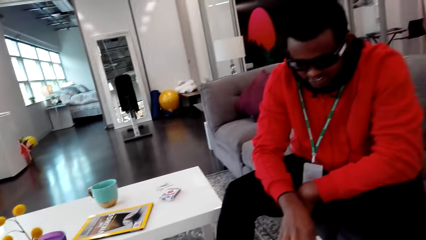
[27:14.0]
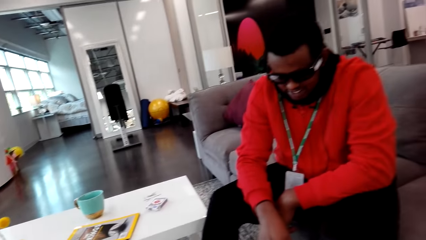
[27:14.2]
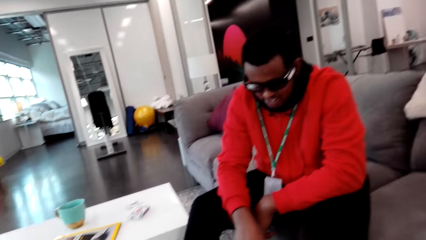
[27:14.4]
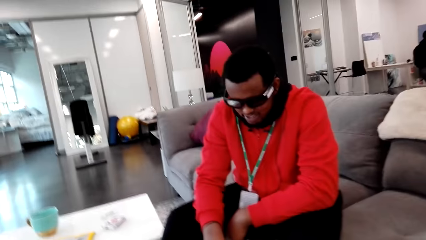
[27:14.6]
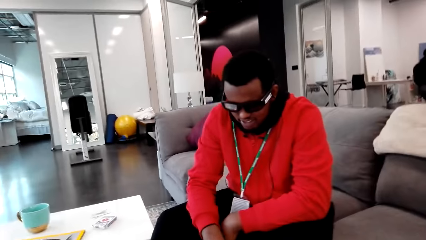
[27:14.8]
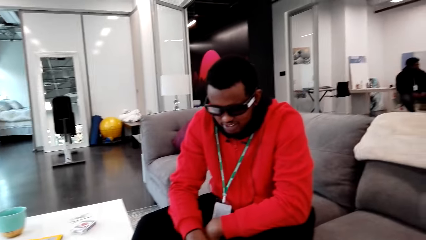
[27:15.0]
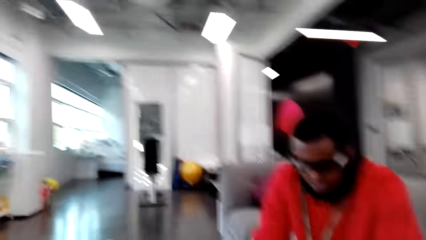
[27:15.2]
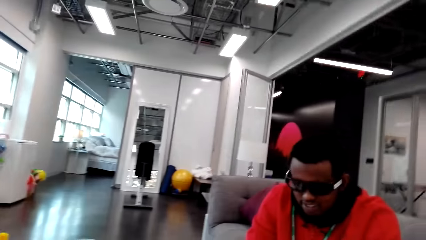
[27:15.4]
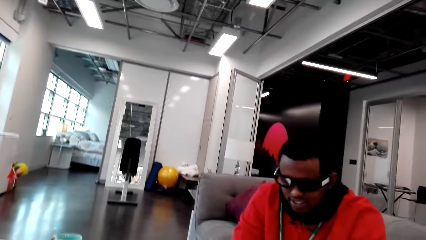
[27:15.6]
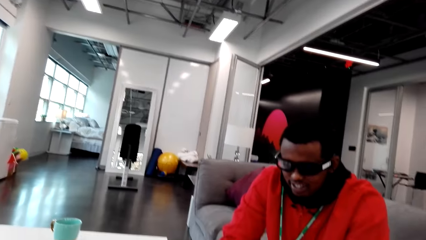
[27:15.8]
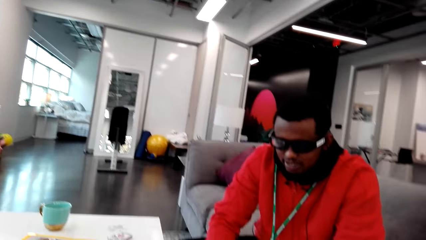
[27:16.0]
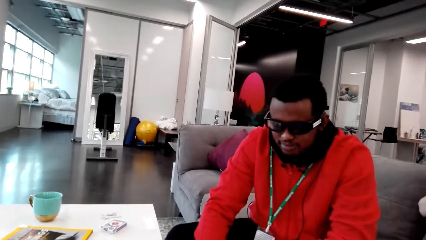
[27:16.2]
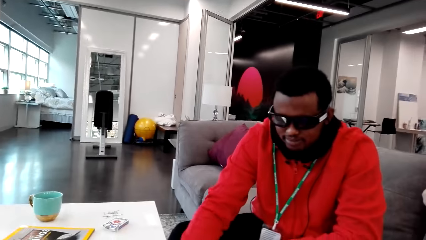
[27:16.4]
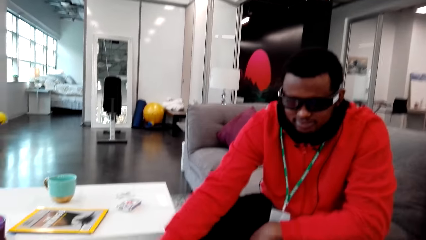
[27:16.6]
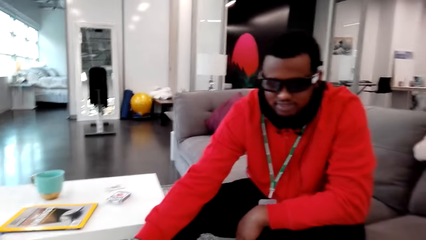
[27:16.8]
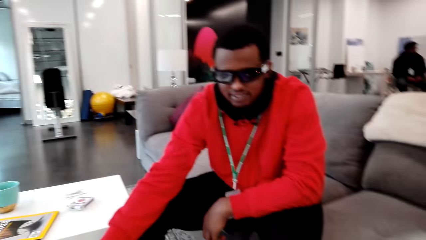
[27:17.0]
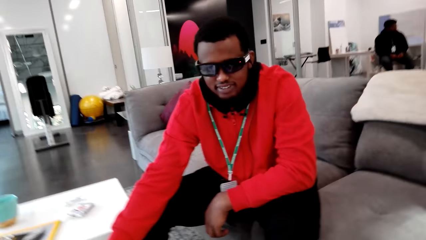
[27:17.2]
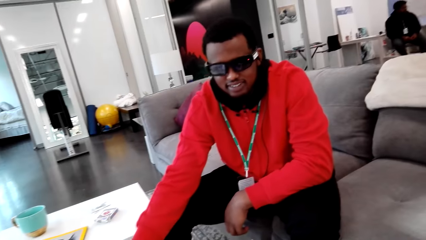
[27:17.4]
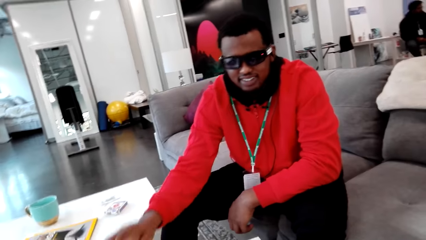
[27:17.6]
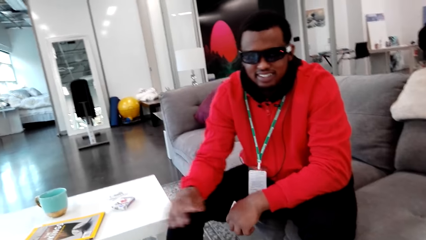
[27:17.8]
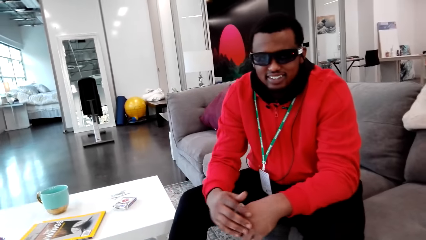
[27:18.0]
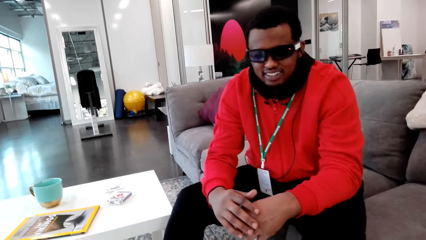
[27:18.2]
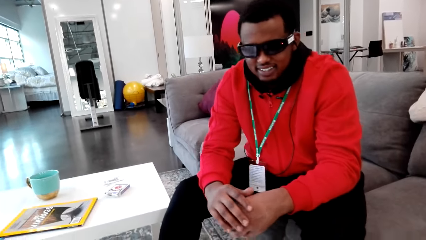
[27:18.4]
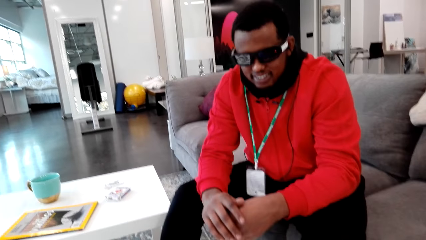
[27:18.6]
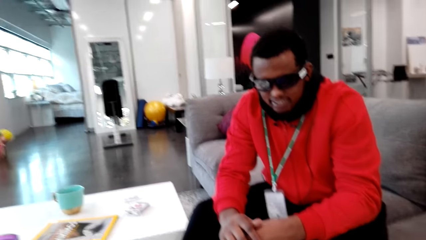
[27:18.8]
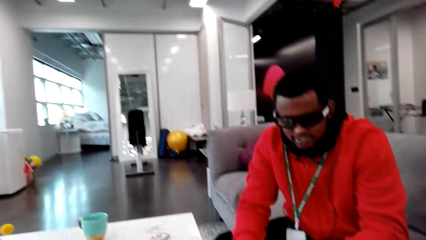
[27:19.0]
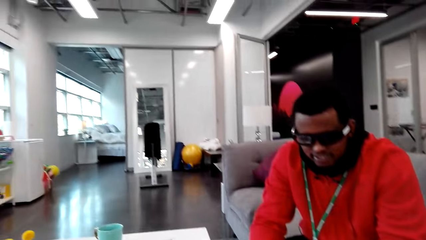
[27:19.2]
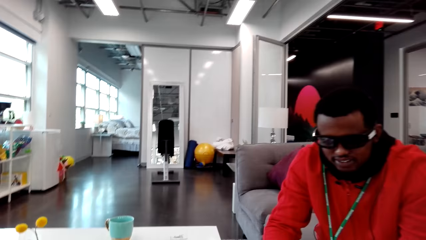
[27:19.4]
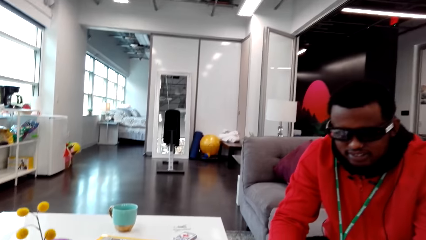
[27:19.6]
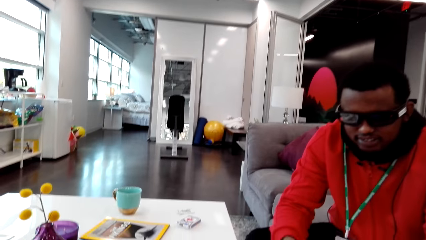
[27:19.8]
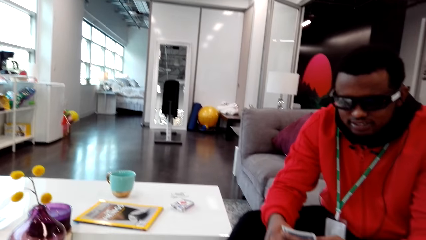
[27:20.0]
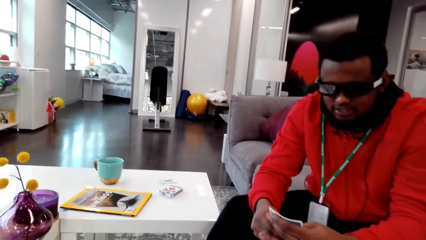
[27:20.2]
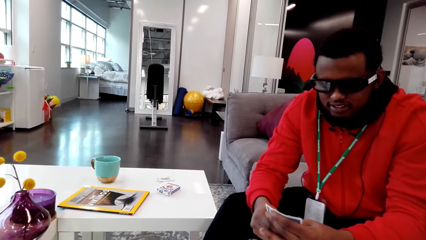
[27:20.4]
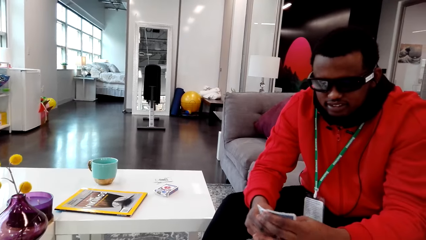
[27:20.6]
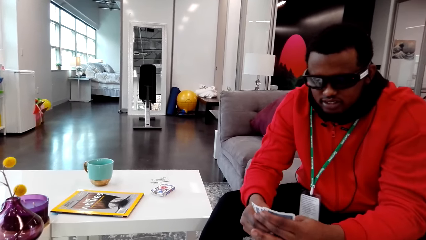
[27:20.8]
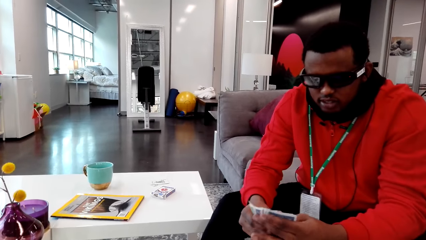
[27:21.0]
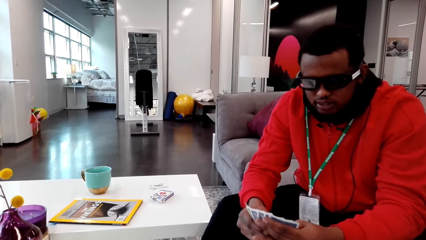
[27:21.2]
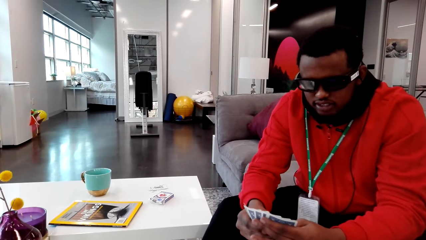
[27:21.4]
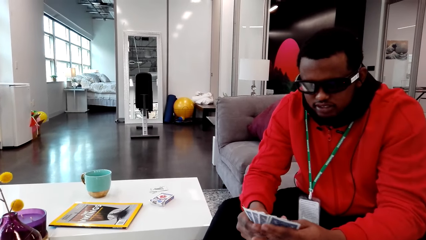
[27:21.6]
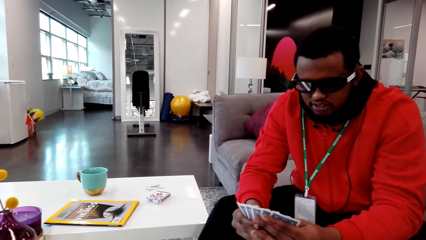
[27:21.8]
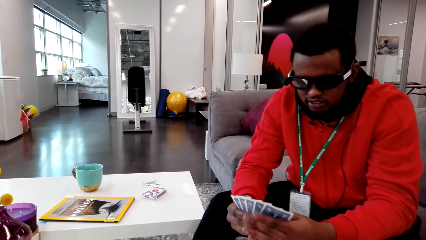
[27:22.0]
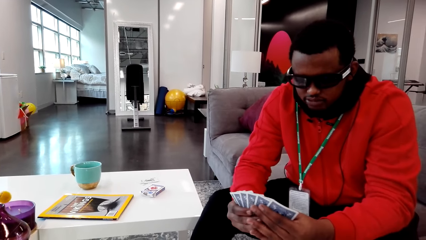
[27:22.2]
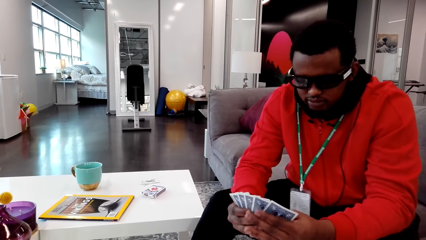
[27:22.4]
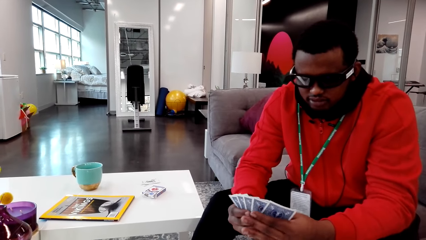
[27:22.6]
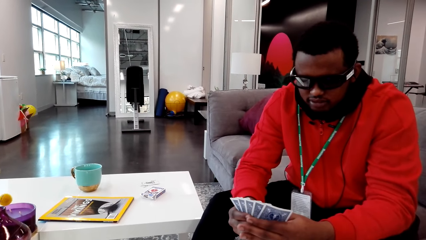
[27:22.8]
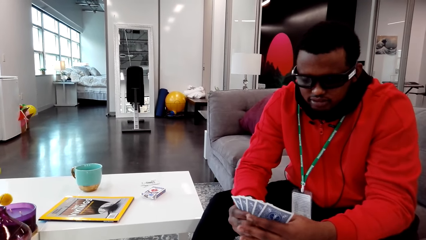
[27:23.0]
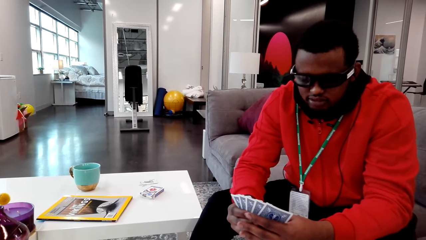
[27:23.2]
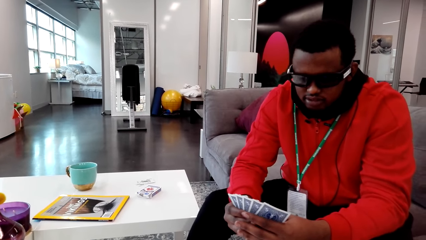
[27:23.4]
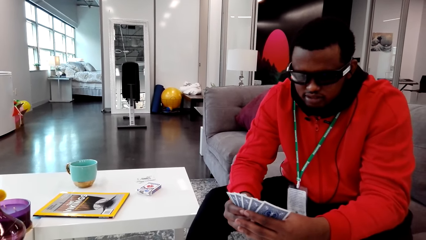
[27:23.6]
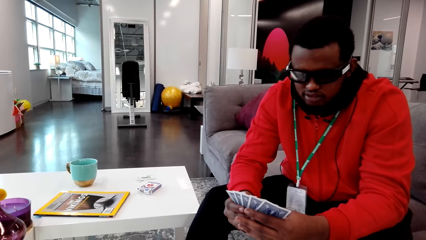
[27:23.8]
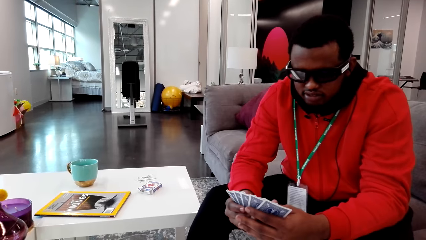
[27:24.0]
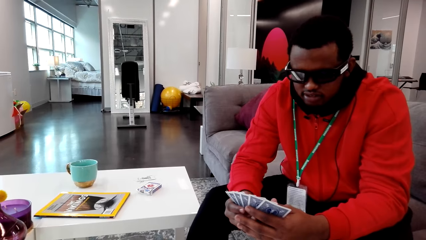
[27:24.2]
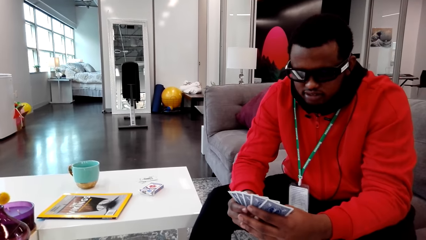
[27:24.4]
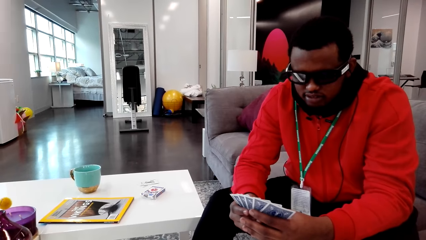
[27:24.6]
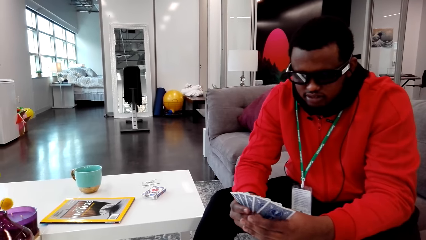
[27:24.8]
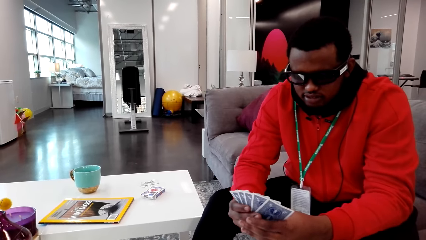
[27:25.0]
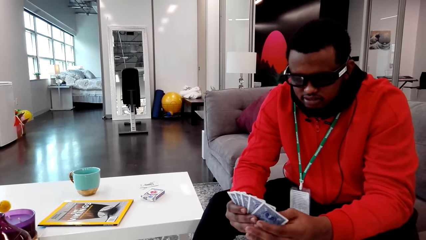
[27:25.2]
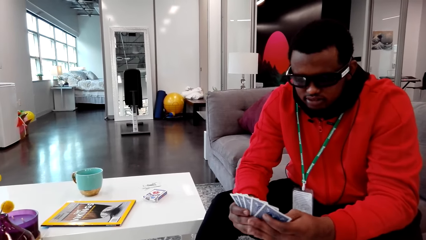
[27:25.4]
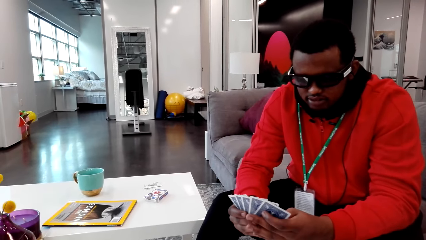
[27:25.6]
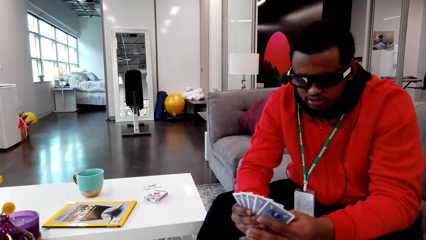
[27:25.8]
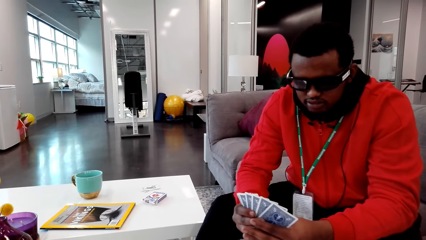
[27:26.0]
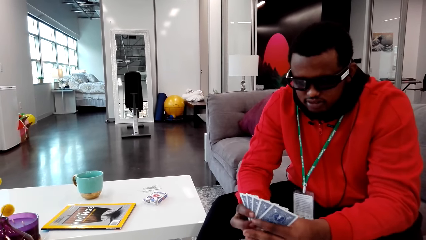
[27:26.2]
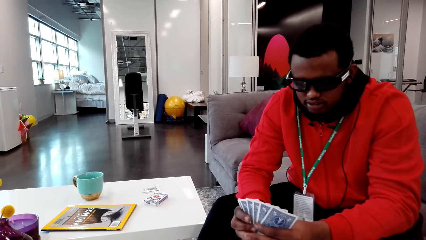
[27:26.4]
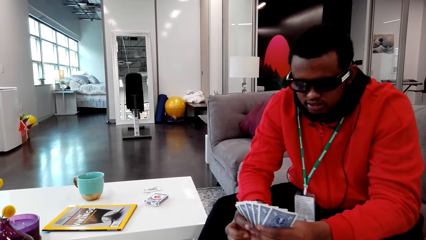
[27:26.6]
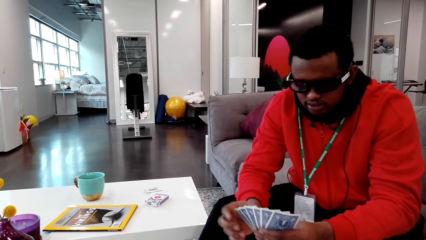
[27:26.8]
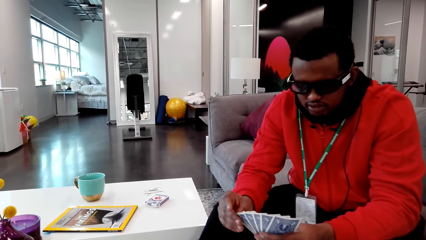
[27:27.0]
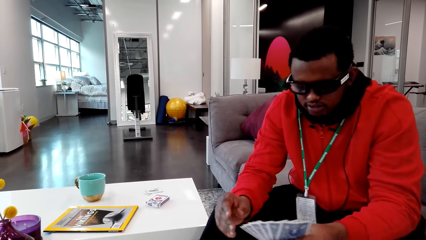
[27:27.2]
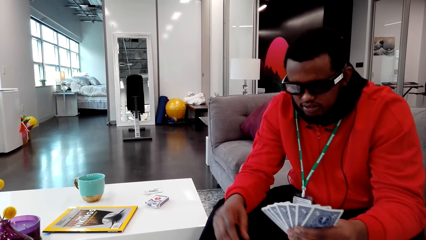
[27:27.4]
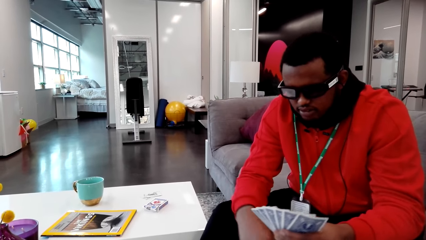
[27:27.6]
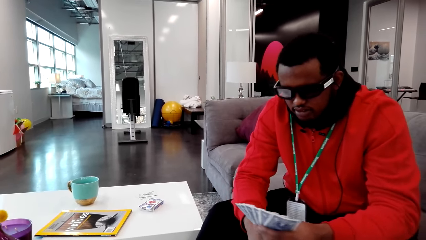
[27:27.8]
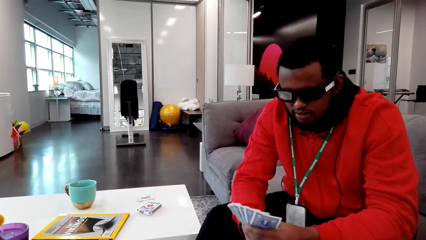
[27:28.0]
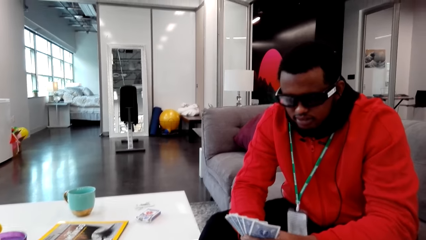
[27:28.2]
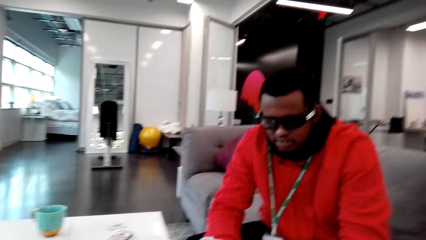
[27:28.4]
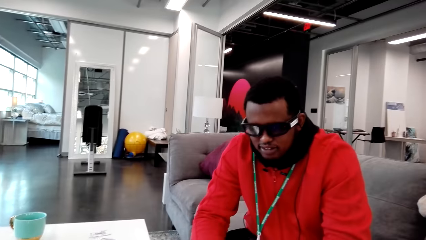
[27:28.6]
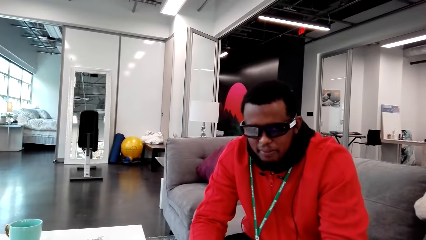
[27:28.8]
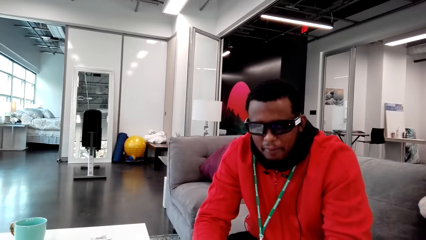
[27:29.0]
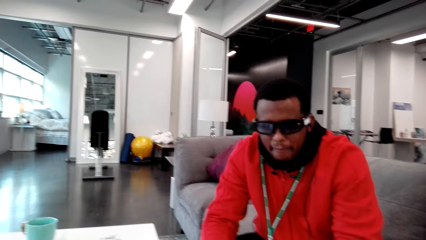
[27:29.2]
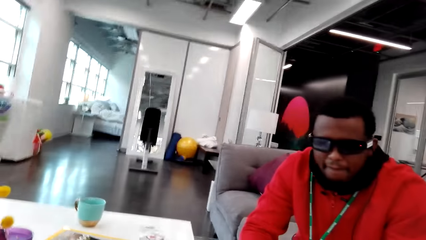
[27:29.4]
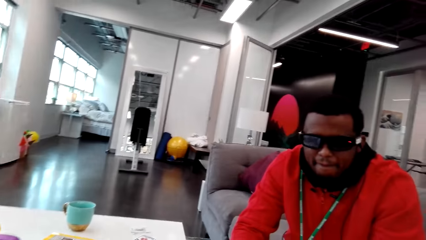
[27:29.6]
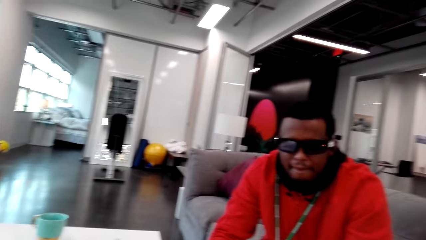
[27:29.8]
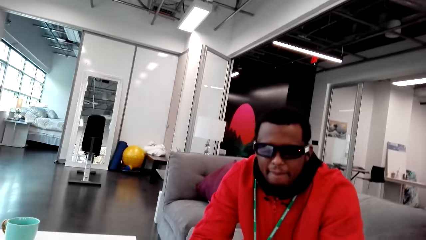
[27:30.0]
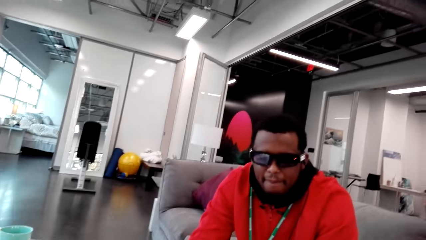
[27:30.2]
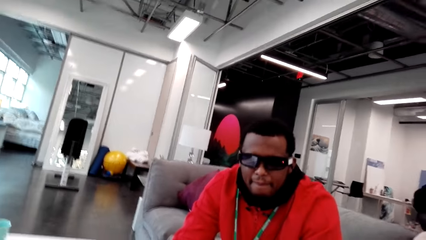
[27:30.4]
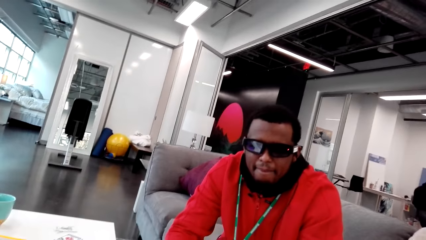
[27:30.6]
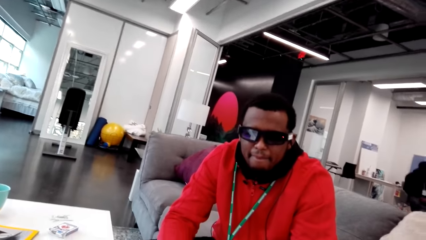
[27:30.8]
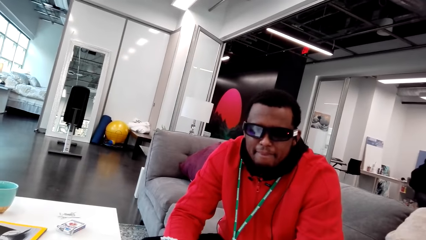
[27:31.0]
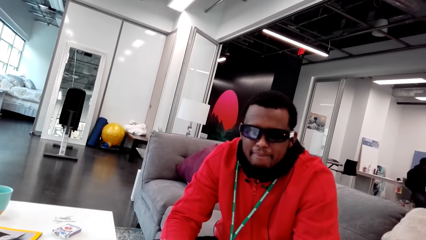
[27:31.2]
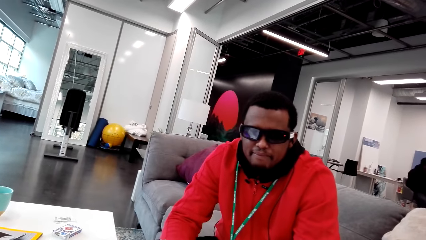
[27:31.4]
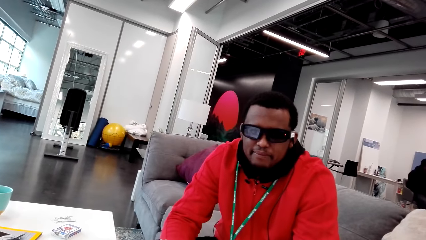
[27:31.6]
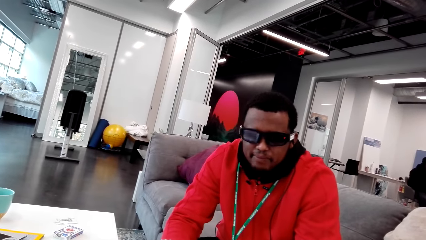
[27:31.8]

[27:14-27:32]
The camera wearer puts the cards on the table. A man picks up the cards. The camera wearer talks to the man. The man talks to the camera wearer and spreads his cards. The camera wearer talks. They talk to the man.
